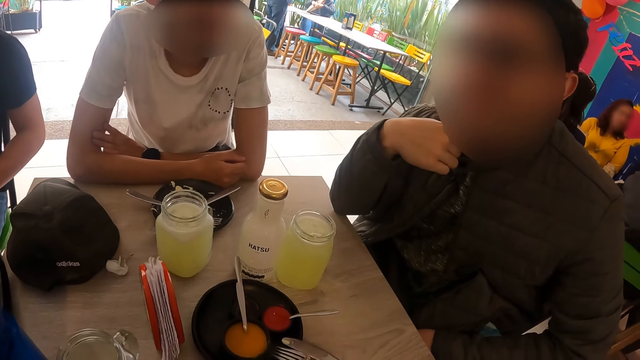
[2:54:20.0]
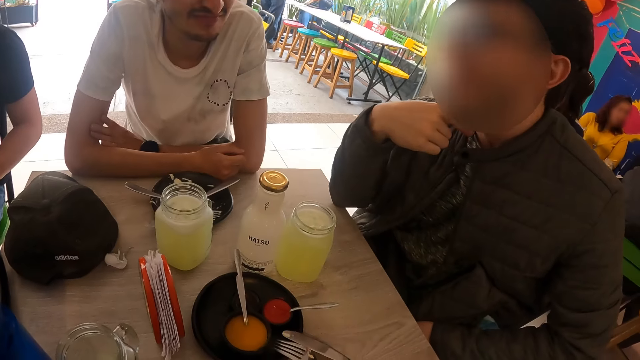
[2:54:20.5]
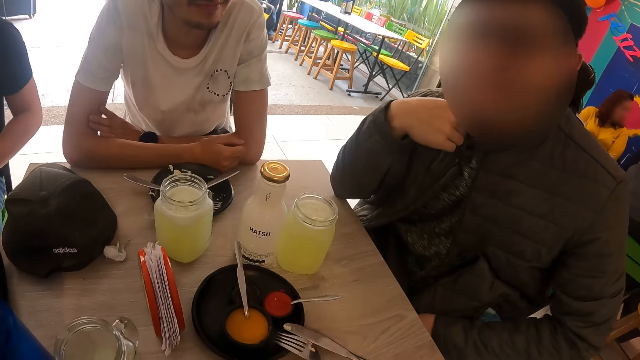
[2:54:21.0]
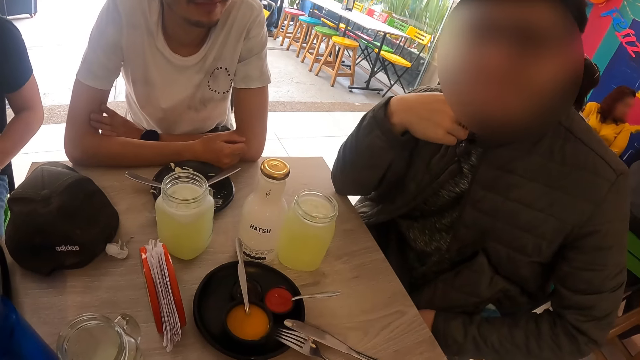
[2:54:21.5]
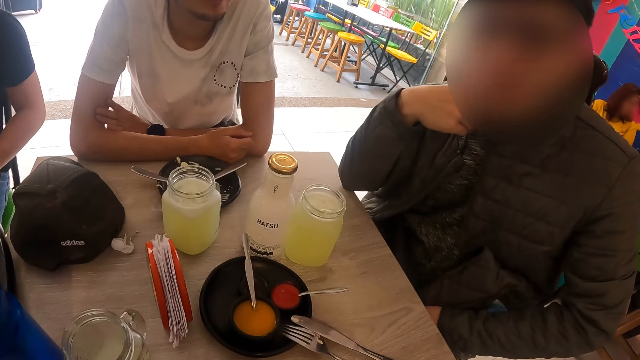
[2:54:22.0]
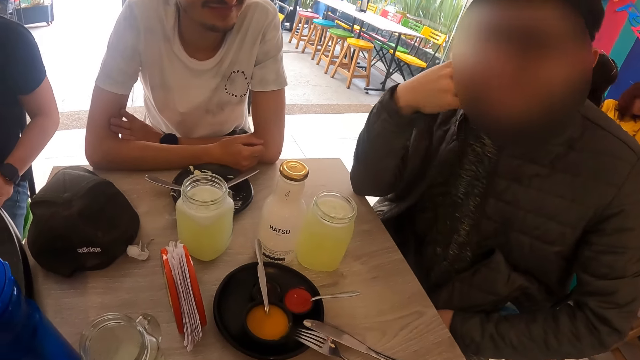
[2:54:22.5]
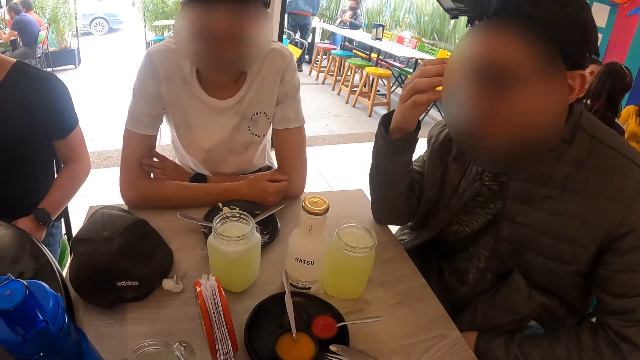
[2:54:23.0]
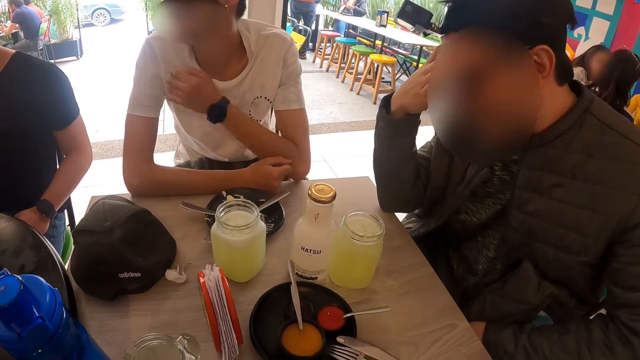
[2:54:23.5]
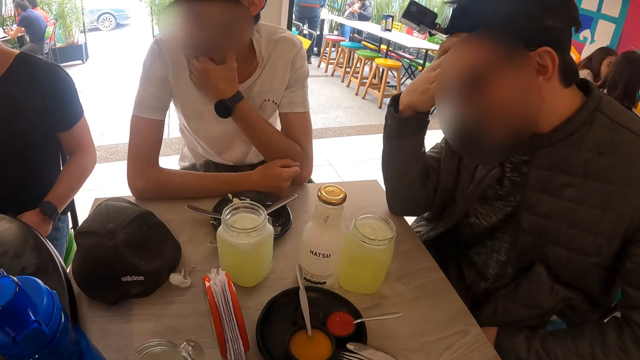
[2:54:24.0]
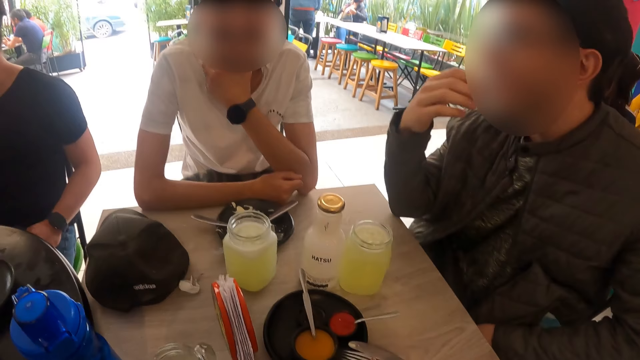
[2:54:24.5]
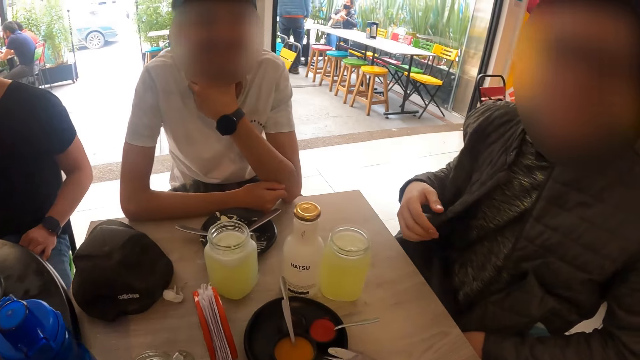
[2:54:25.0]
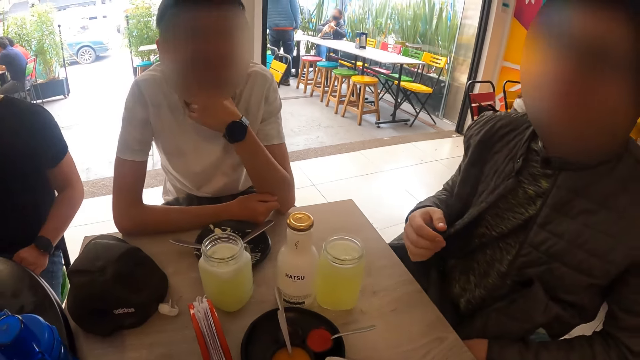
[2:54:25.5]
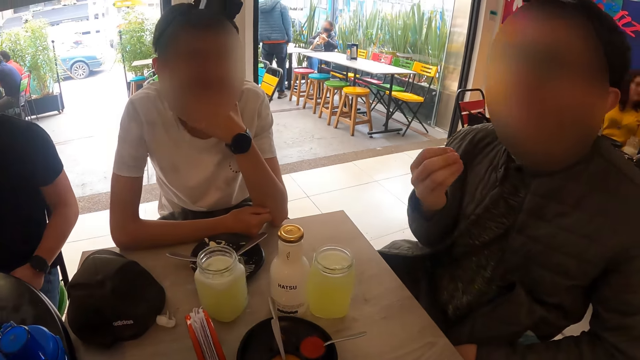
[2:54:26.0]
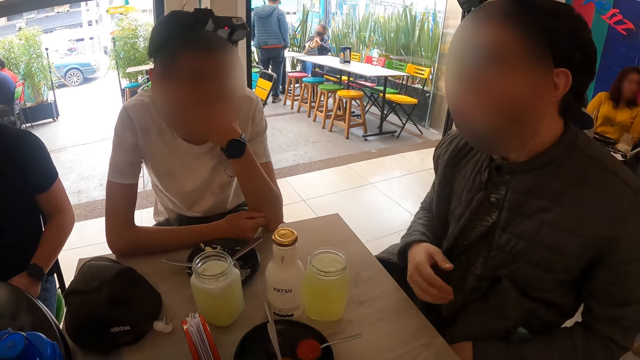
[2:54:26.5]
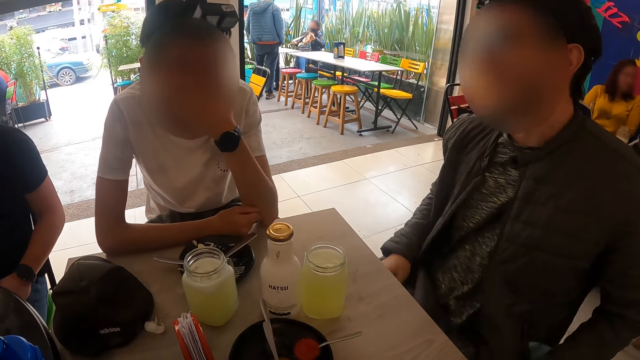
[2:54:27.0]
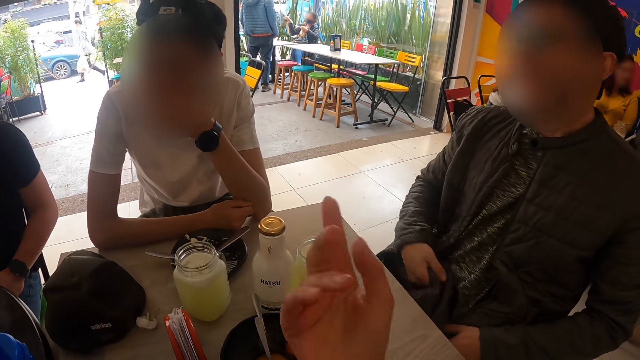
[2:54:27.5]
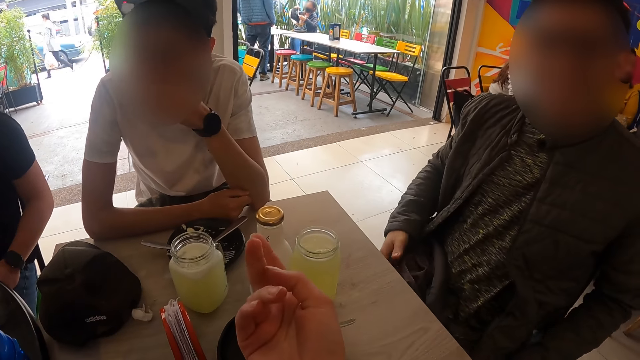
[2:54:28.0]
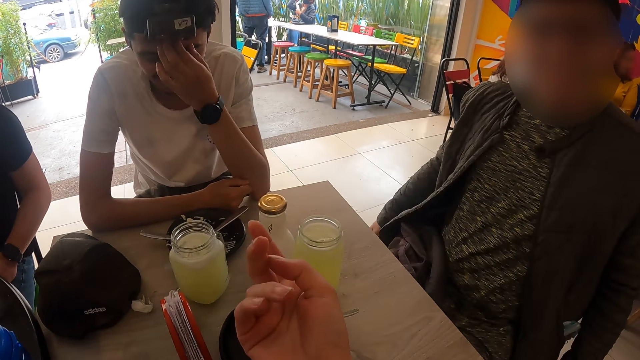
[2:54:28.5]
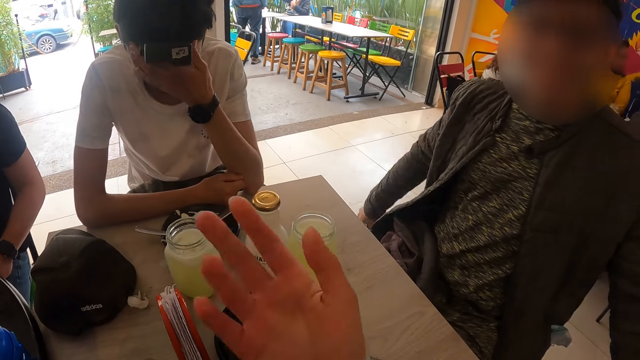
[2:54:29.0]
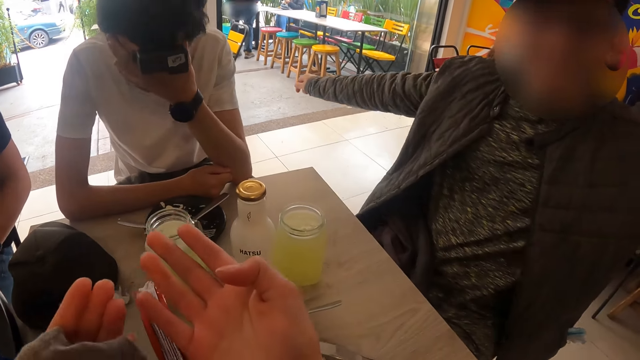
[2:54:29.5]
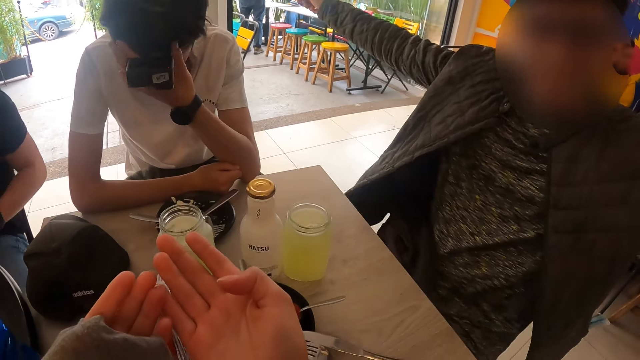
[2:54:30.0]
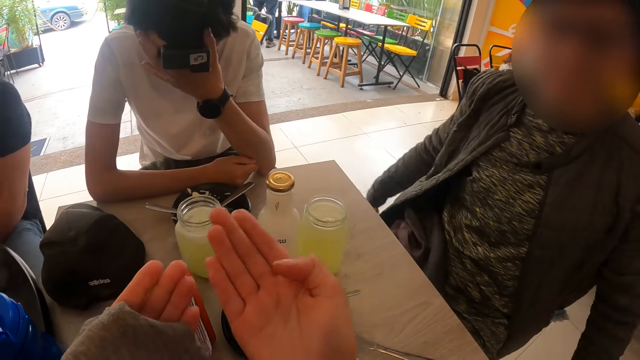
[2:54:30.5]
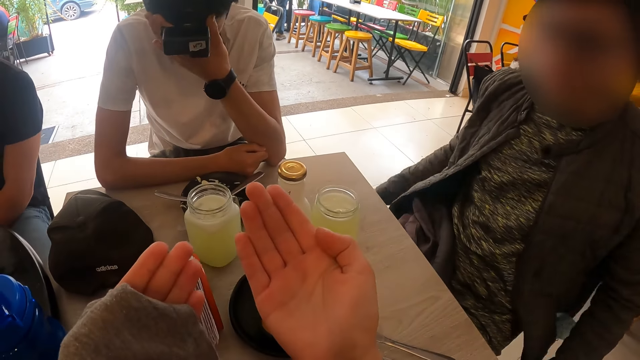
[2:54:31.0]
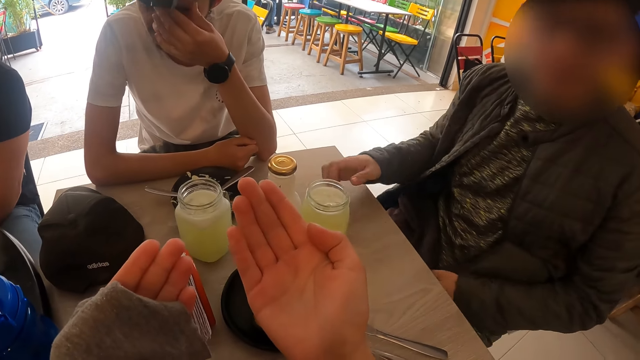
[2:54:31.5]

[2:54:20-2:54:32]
The camera wearer looks around. A man interacts with the camera wearer and another man. The camera wearer points his right hand to the man. He lifts up a finger. Another man stretches both hands.

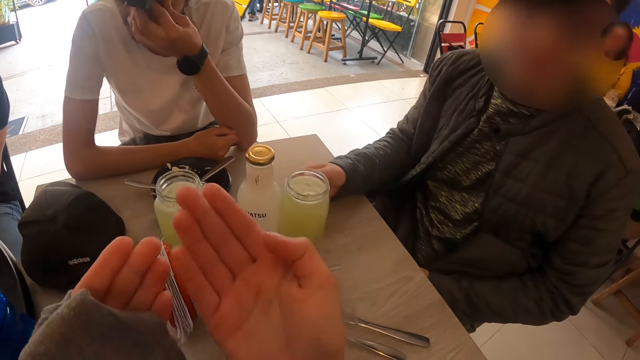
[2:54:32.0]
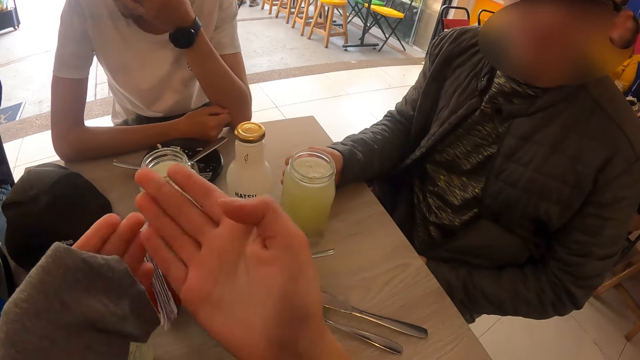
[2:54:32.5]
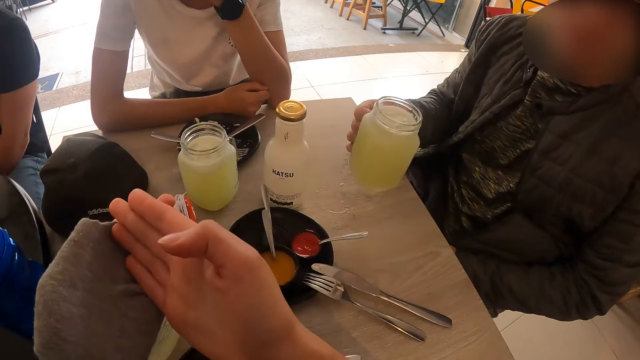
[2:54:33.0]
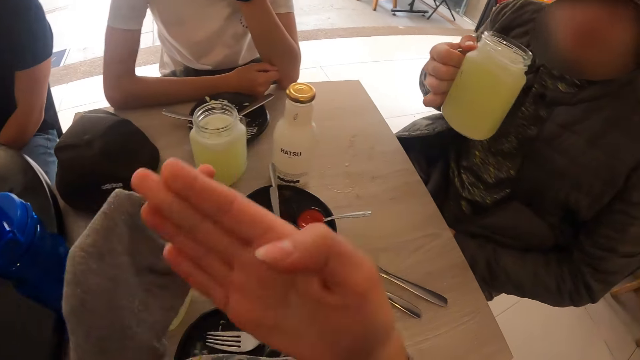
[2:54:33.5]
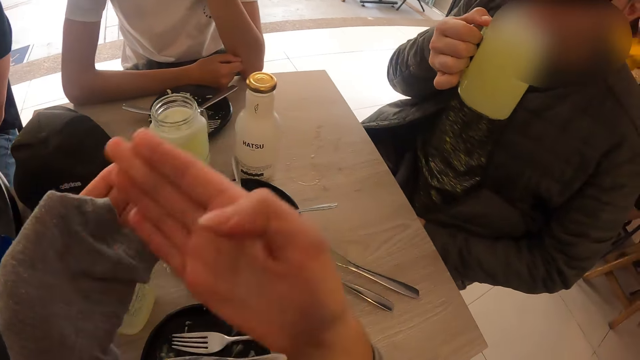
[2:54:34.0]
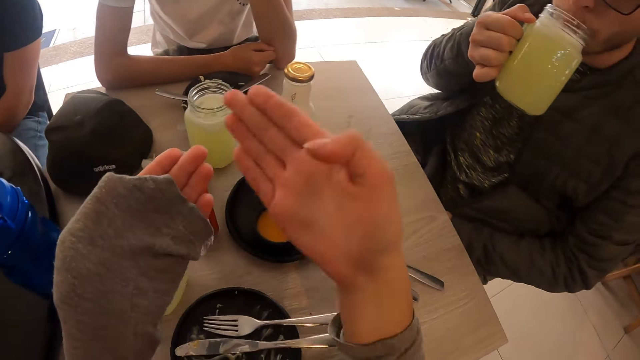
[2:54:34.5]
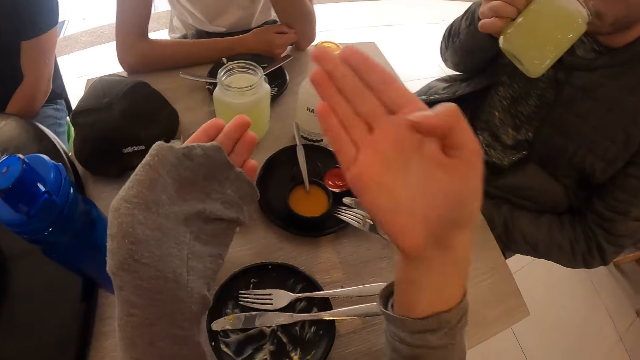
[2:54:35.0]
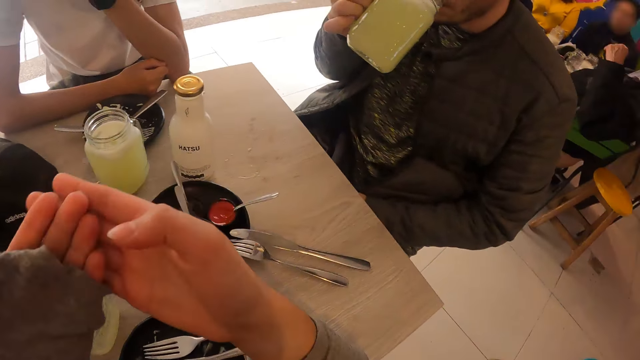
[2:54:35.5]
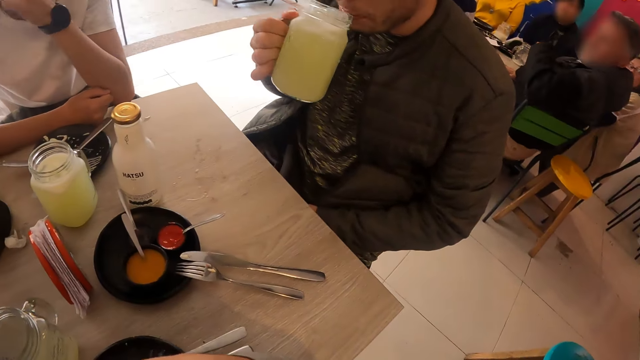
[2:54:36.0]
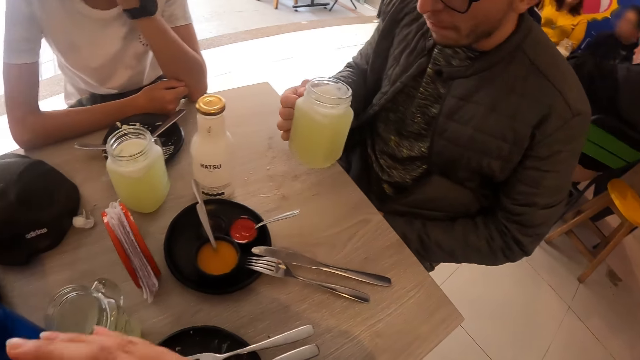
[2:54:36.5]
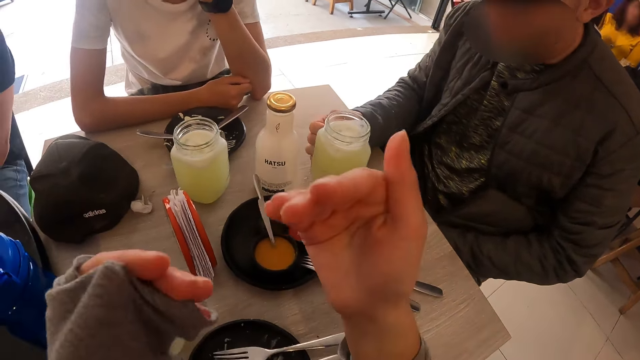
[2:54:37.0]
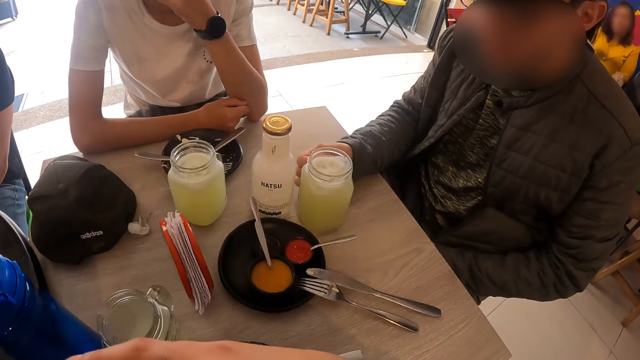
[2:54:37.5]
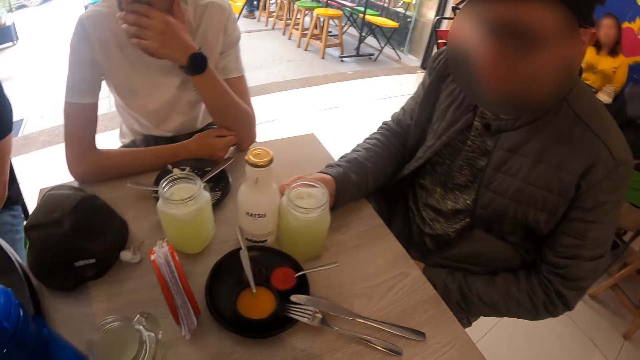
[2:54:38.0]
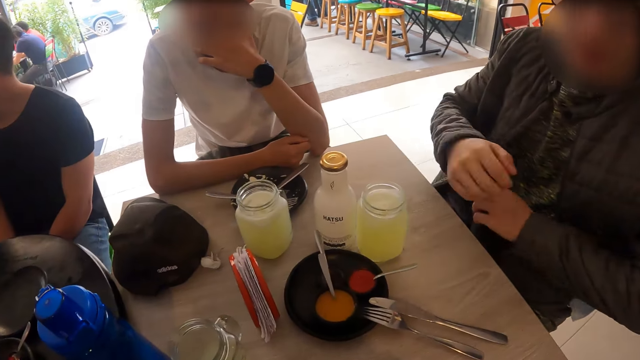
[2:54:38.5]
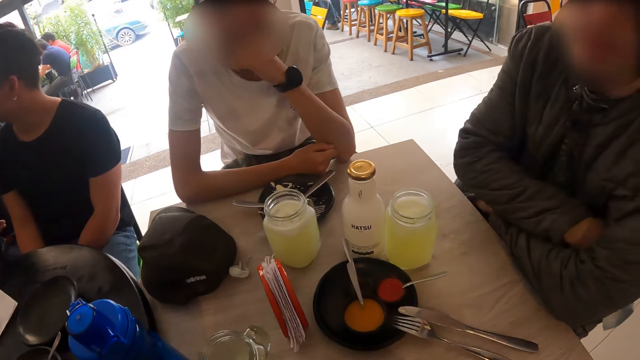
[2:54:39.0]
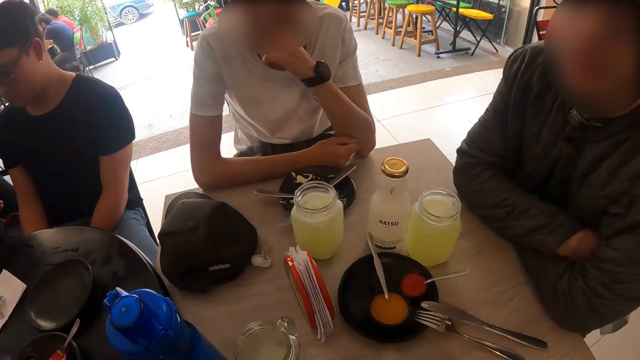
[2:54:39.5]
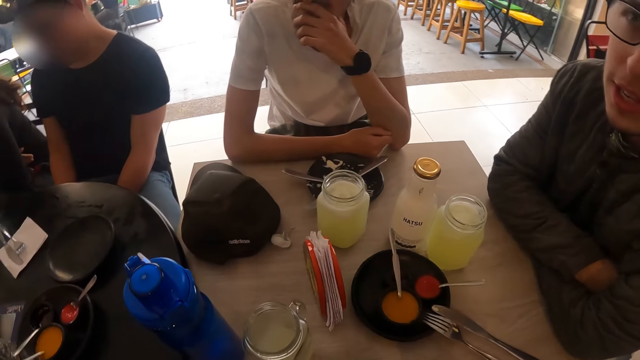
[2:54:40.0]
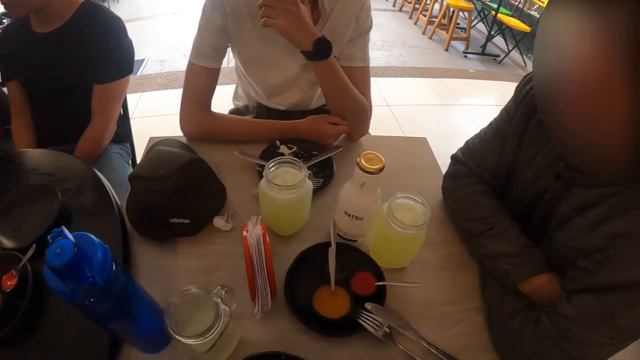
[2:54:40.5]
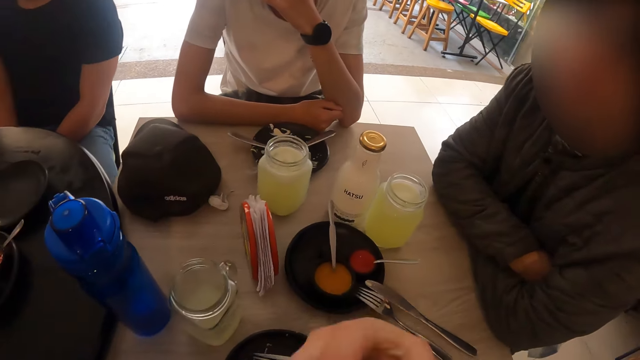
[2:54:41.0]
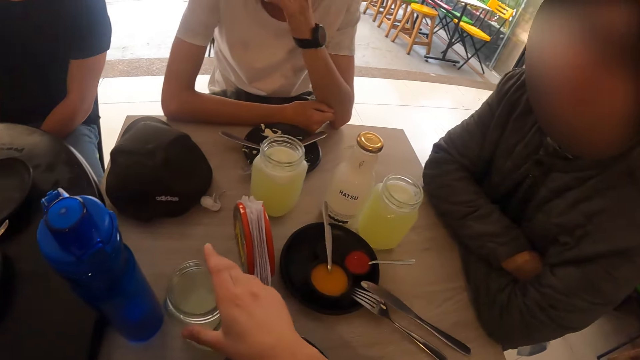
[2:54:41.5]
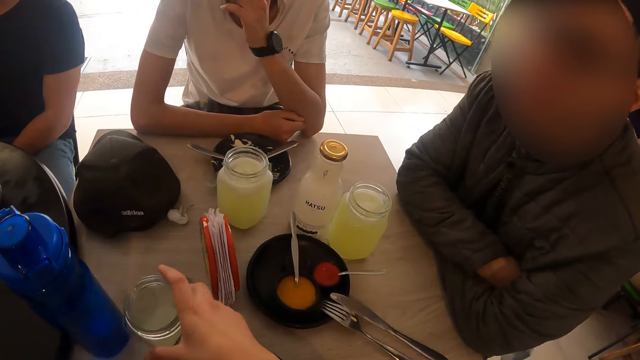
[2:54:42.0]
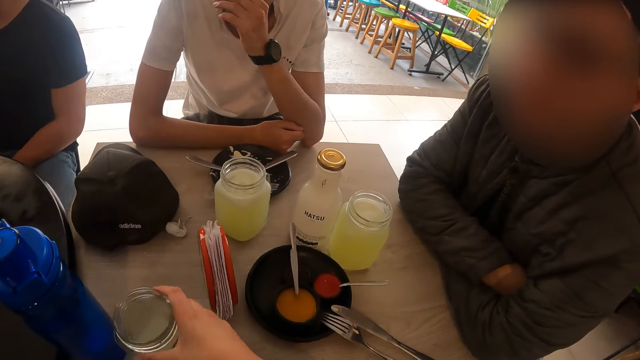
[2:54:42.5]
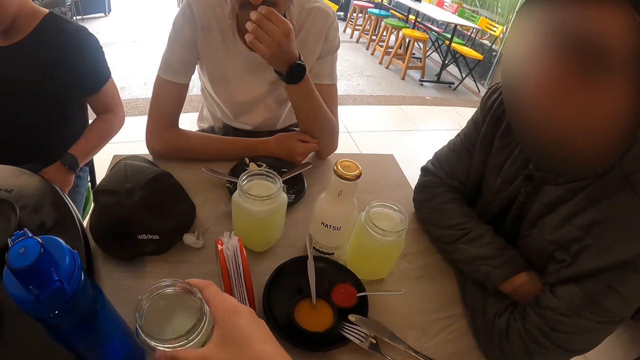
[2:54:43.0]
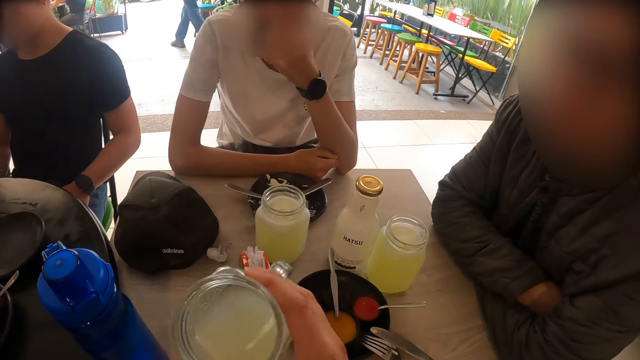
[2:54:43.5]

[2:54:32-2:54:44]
The man picks up the glass of juice from the table with his right hand. The camera wearer moves his hands. The man drinks from the glass of juice in his right hand. The camera wearer looks around. The man drops the glass of juice in his right hand on the table. The camera wearer moves his hands. He picks up the glass of juice from the table with his right hand.
